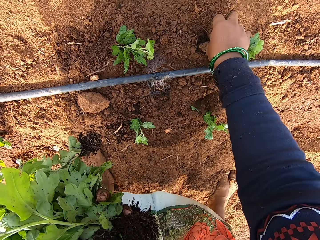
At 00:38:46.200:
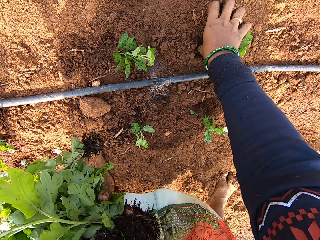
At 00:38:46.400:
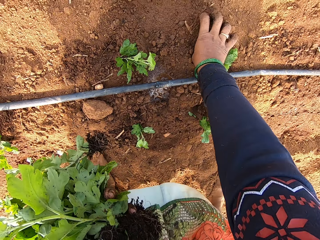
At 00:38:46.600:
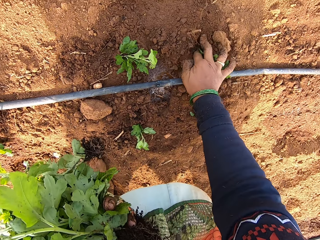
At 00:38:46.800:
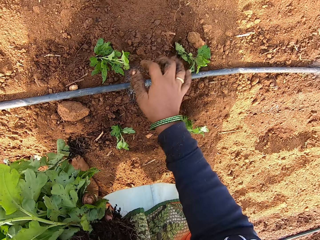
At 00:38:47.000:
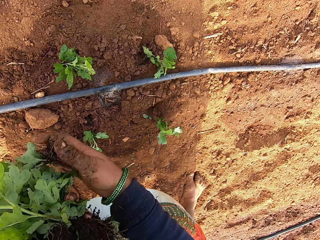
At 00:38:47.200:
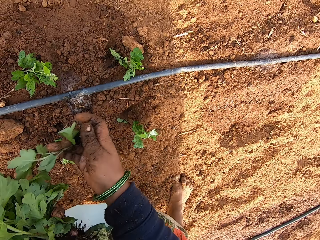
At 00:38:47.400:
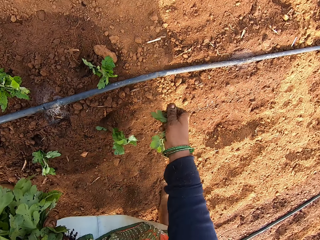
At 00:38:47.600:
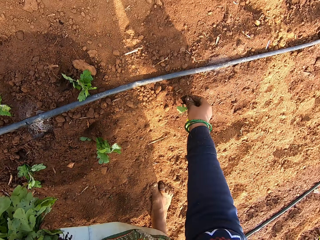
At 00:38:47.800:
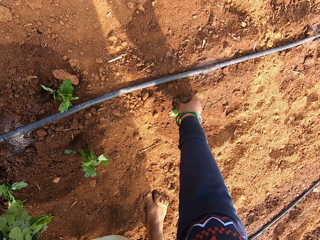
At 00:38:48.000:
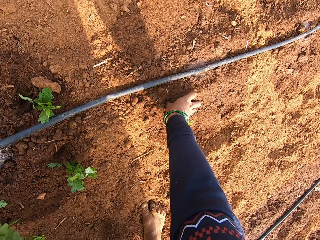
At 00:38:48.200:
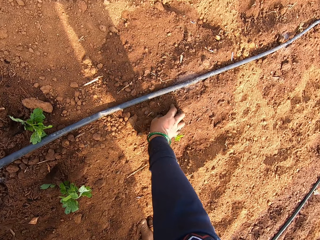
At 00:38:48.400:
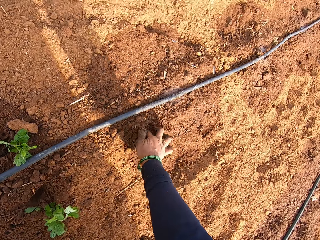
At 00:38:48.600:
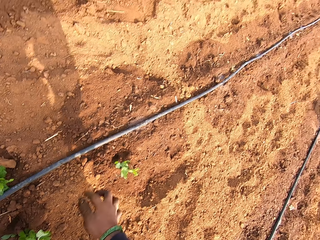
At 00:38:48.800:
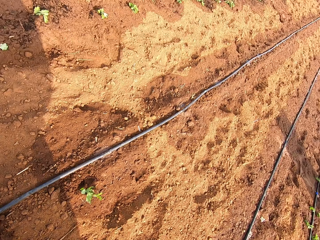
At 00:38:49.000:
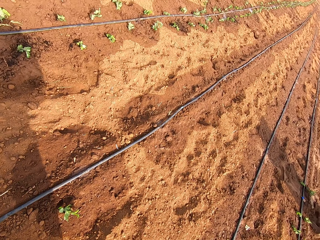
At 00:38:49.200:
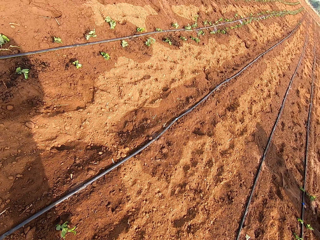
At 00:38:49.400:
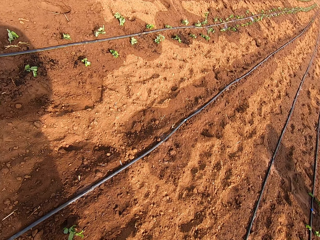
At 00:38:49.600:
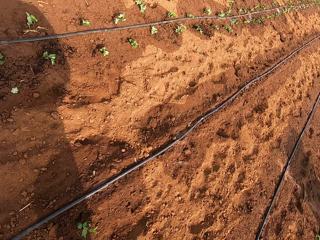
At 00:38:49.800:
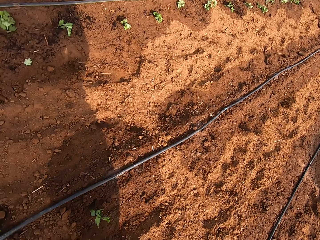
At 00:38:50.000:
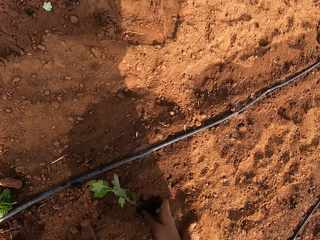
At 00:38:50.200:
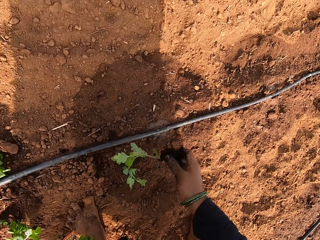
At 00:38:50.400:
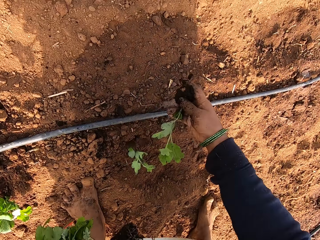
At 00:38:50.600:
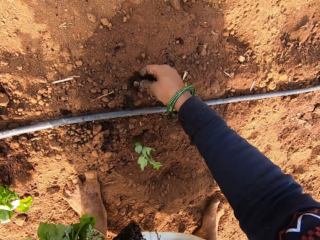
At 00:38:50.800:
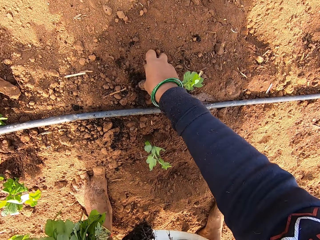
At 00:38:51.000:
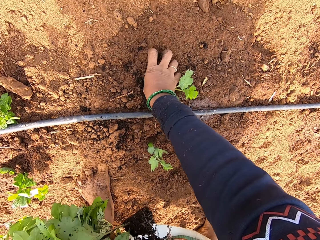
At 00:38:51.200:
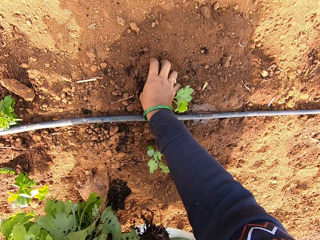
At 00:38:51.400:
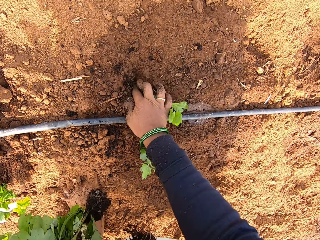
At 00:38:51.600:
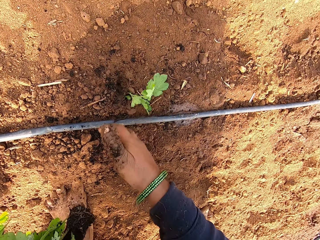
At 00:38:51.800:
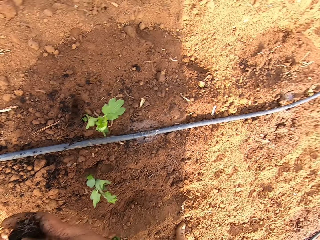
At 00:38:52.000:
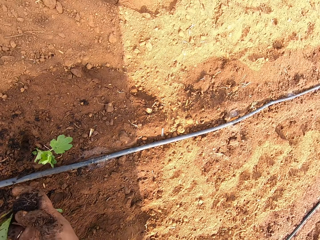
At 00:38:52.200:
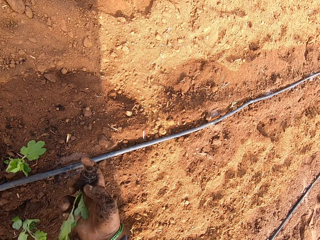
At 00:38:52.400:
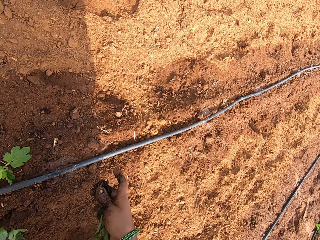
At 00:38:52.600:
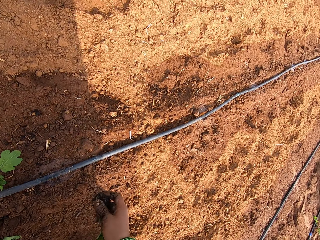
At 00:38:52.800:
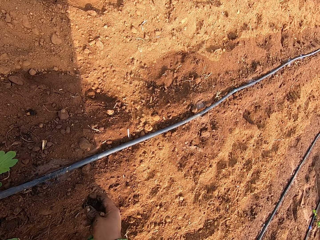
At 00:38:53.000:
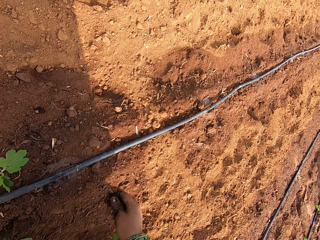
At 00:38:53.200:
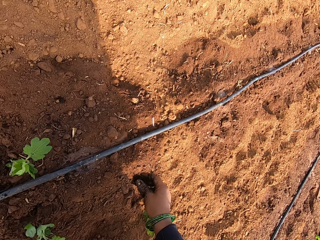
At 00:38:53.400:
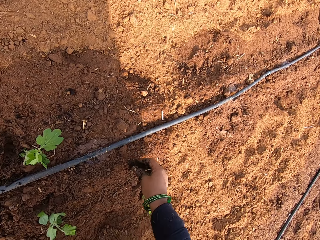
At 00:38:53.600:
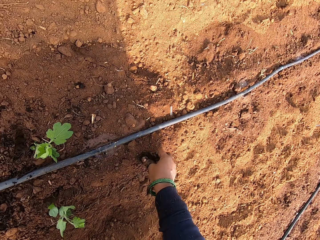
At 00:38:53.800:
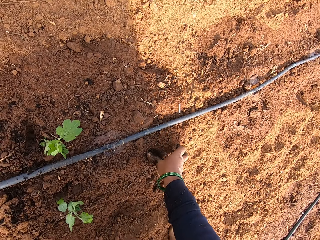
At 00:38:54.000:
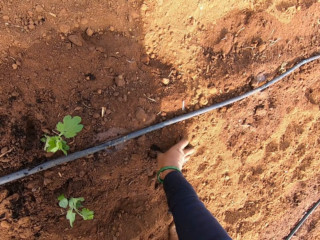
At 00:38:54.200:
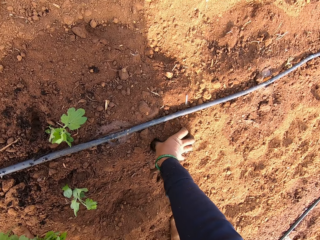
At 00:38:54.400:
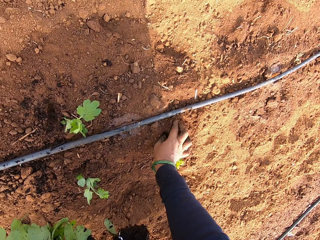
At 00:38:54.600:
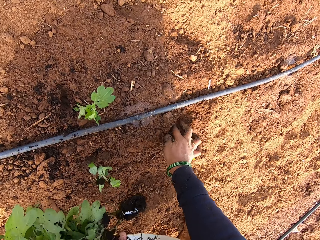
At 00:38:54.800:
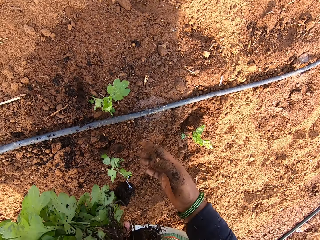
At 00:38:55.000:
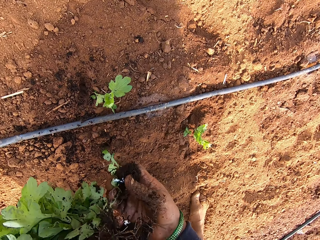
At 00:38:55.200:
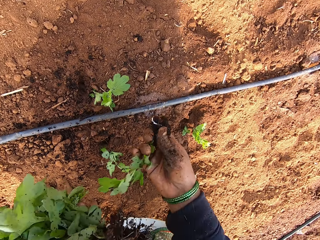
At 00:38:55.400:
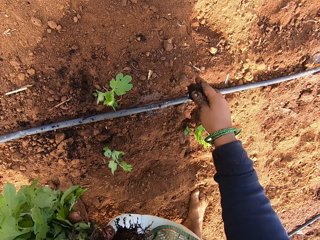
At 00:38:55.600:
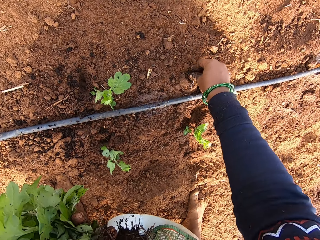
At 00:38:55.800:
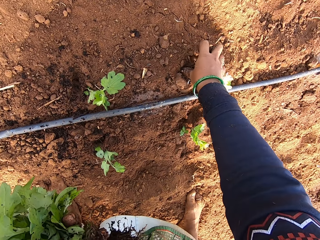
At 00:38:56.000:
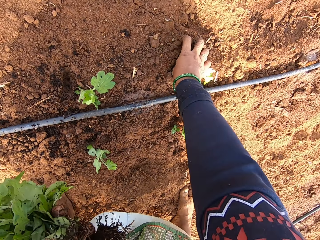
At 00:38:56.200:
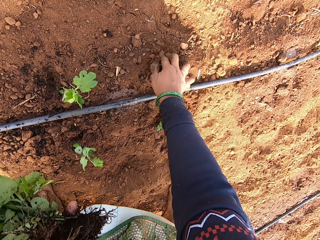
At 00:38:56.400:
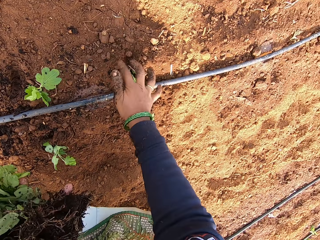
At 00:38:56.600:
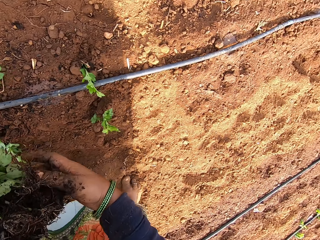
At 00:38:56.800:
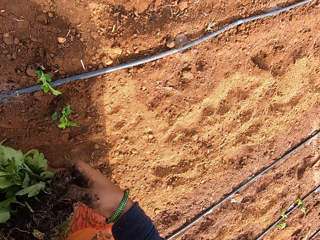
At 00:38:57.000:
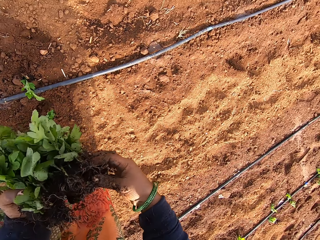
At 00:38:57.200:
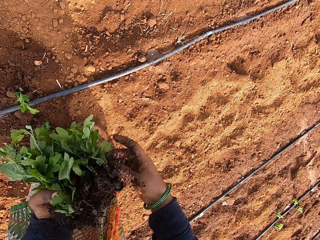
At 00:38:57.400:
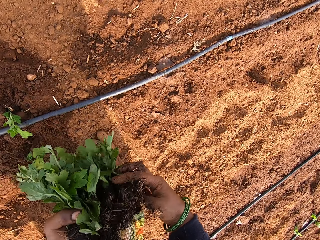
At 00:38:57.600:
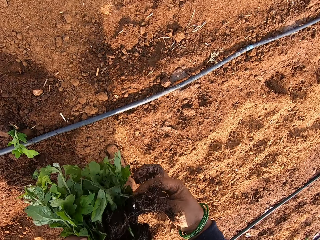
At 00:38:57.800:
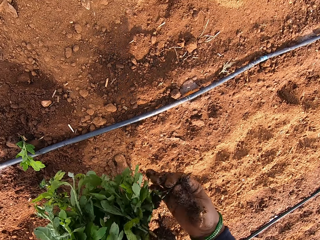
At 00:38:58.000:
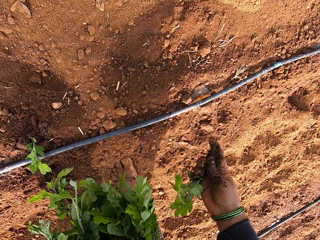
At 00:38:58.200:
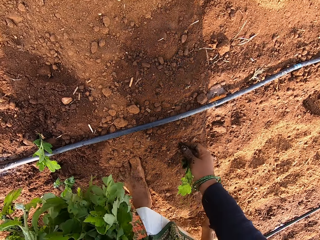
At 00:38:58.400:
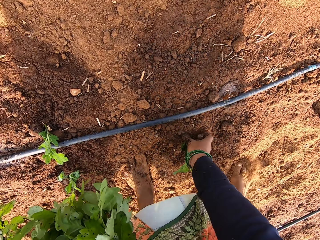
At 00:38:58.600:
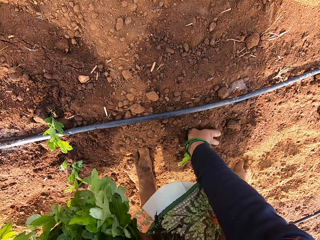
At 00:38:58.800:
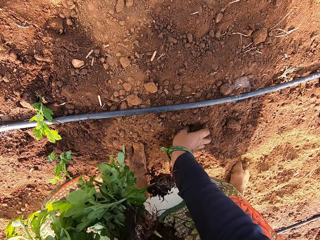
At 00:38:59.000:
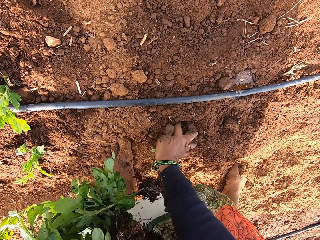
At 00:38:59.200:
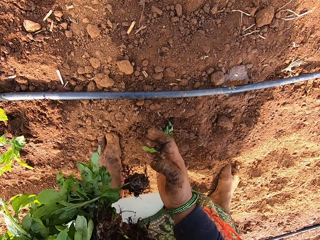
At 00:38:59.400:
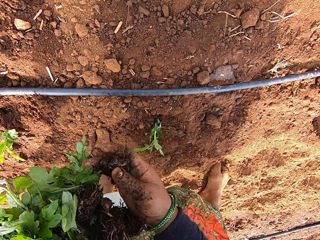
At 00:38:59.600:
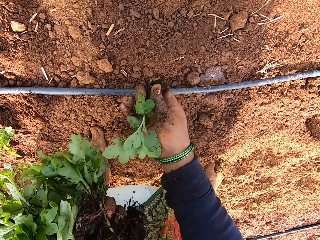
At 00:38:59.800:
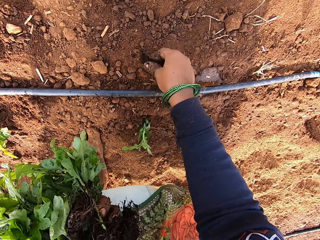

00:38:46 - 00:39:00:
The camera wearer plants the spinach on the ground with her right hand. She removes a spinach from her left hand with her right hand. She plants the spinach on the ground with her right hand. She moves around the garden. She speaks to a group of people. She removes a spinach from her left hand with her right hand. She plants the spinach on the ground with her right hand. She removes a spinach from her left hand with her right hand. She speaks to the group of people. She plants the spinach on the ground with her right hand. She removes a spinach from her left hand with her right hand. She plants the spinach on the ground with her right hand. She removes a spinach from her left hand with her right hand. She plants the spinach on the ground with her right hand.

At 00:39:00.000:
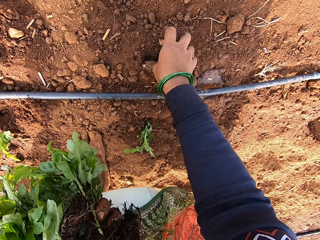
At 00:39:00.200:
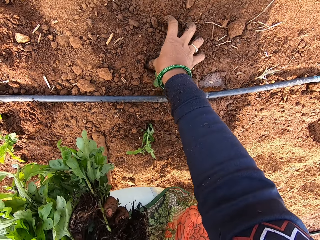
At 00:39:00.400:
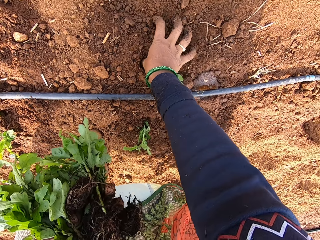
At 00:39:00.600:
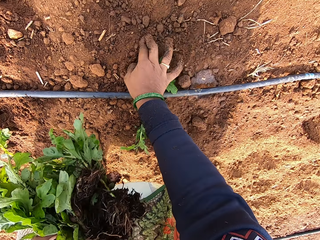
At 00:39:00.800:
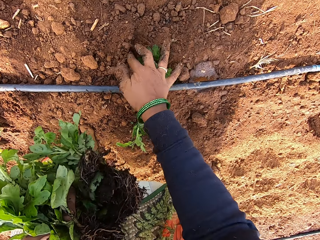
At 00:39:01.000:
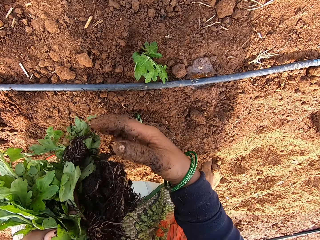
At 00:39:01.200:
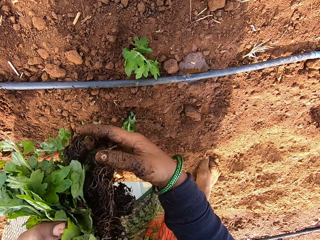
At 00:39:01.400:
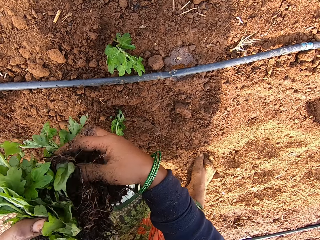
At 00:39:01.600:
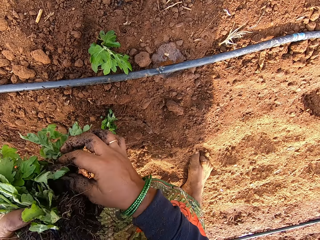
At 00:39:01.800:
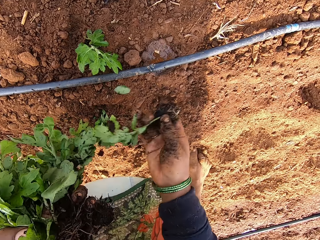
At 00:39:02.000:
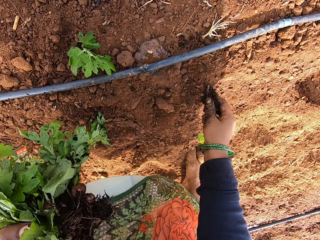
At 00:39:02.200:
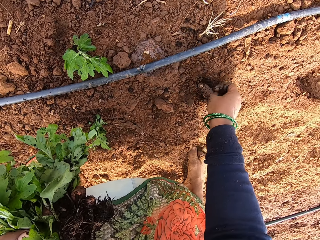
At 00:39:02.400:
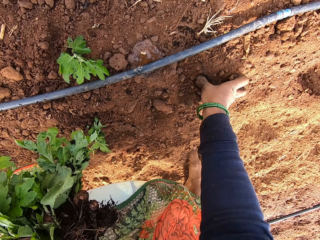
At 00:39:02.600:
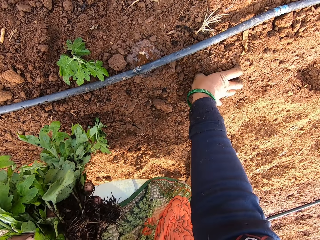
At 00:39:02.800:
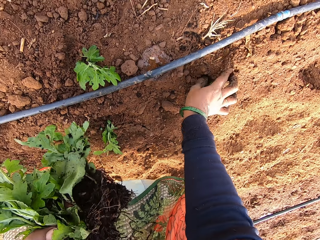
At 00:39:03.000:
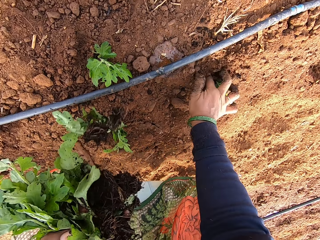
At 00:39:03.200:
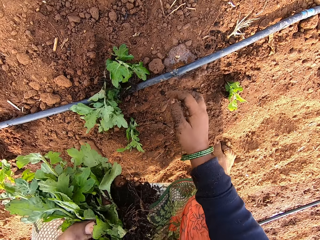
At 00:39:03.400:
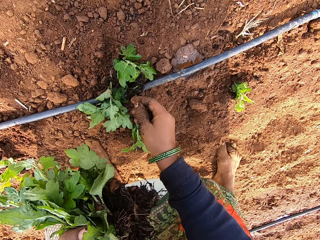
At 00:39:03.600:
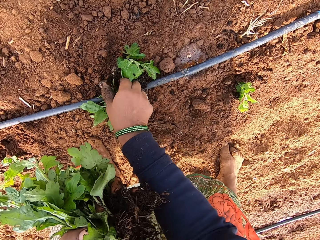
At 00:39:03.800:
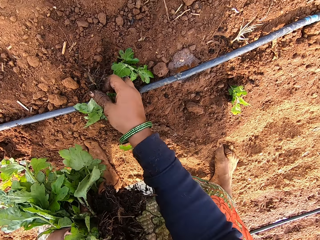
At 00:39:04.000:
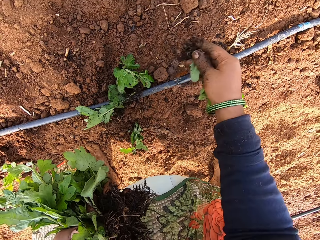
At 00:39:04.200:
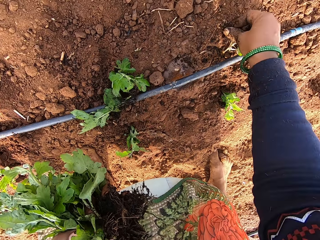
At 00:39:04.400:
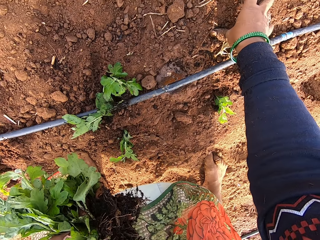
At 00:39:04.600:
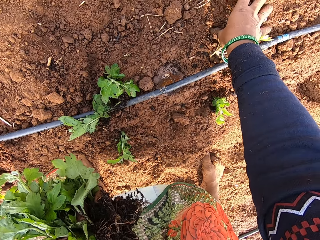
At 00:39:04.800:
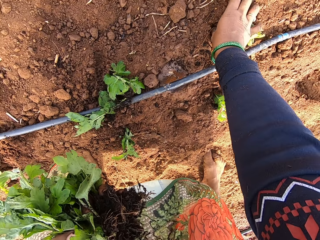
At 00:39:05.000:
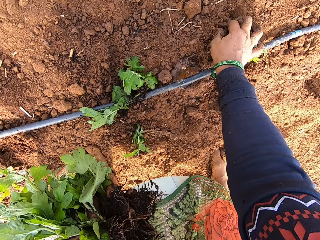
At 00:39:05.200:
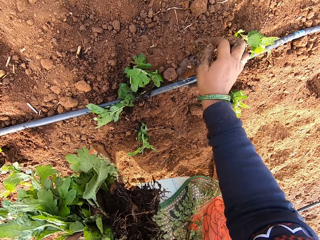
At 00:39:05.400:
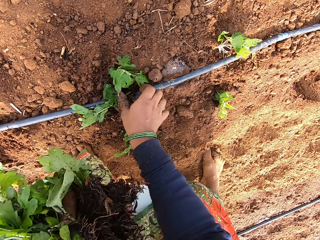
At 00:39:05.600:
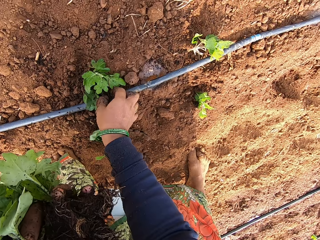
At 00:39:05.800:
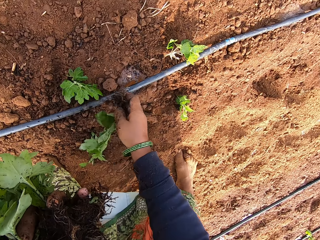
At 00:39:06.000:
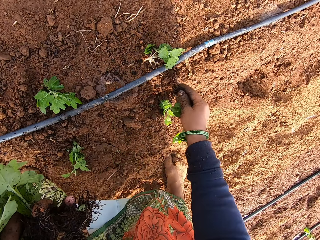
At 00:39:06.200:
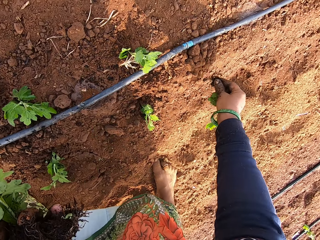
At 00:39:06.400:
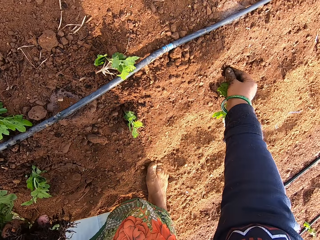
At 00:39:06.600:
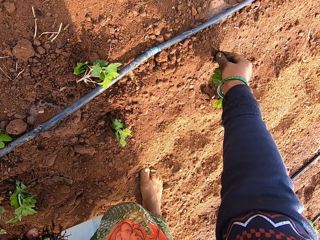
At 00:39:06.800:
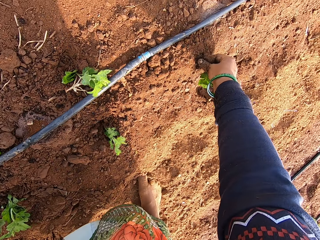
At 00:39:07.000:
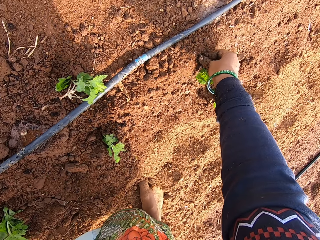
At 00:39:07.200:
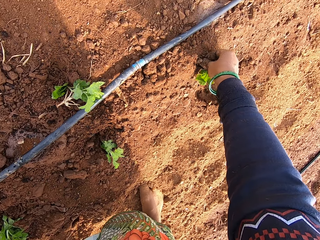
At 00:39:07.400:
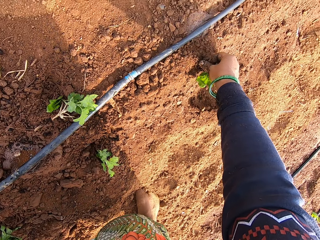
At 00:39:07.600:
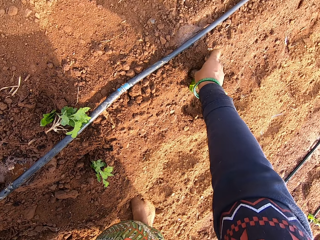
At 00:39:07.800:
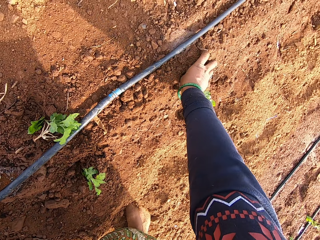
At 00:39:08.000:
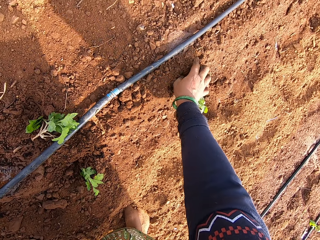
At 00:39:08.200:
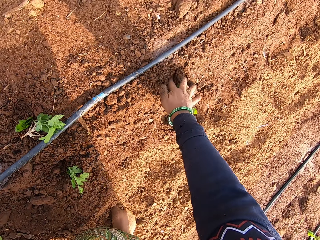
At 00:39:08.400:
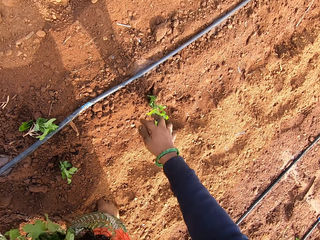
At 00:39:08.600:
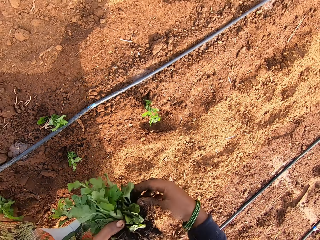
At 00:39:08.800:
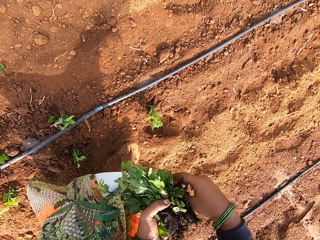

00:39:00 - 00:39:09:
The camera wearer removes a spinach from her left hand with her right hand. She plants the spinach on the ground with her right hand. She removes a spinach from her left hand with her right hand. She plants the spinach on the ground with her right hand. She drops a plant on the garden. She picks a spinach from the ground with her right hand. She plants the spinach on the ground with her right hand. She picks a spinach from the ground with her right hand. She plants the spinach on the ground with her right hand.
